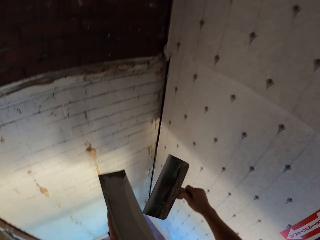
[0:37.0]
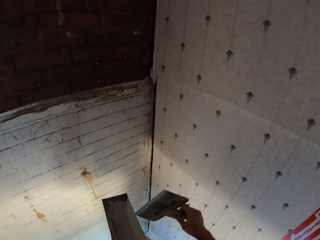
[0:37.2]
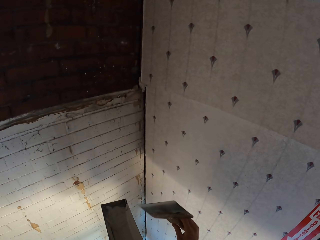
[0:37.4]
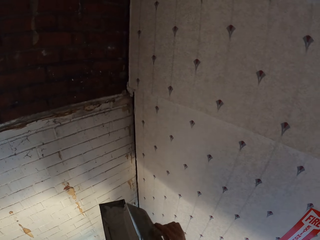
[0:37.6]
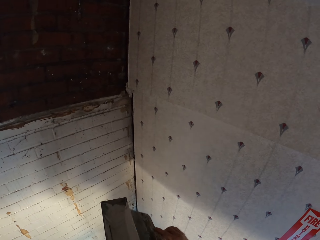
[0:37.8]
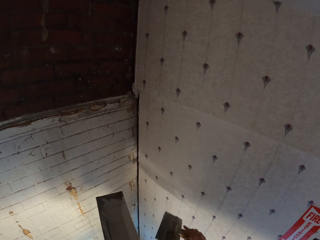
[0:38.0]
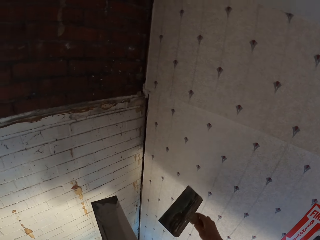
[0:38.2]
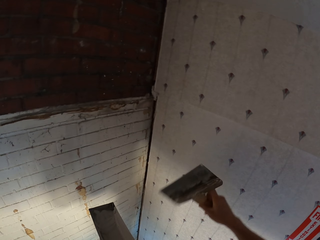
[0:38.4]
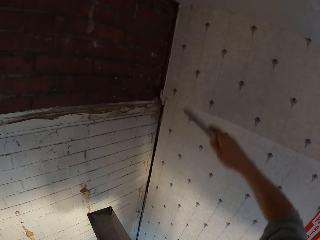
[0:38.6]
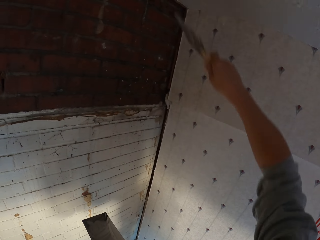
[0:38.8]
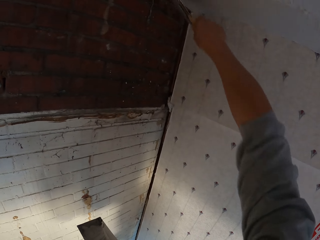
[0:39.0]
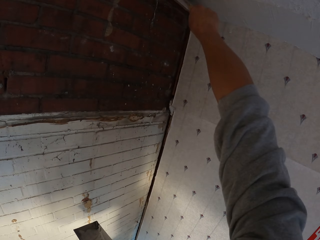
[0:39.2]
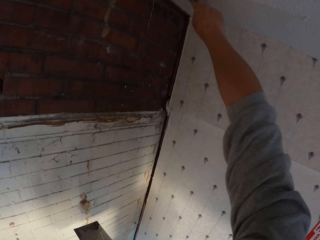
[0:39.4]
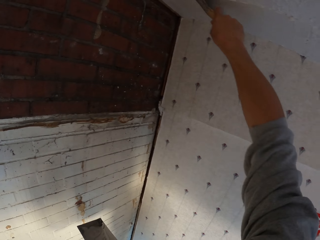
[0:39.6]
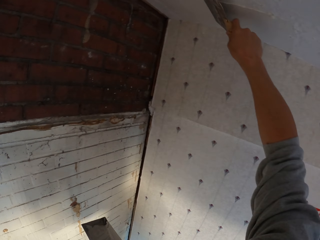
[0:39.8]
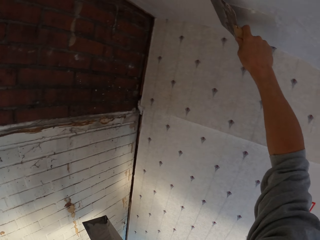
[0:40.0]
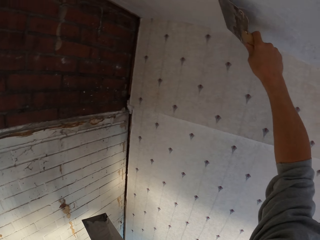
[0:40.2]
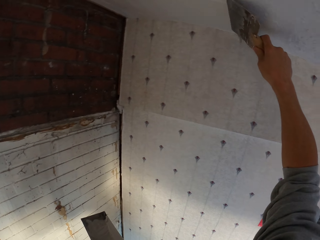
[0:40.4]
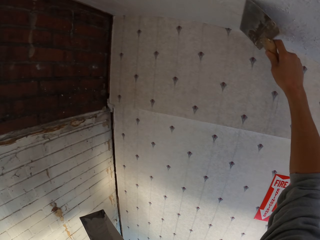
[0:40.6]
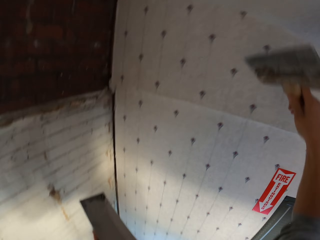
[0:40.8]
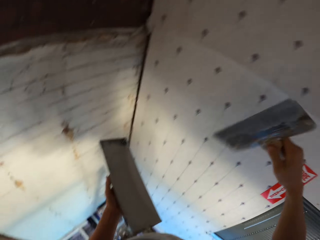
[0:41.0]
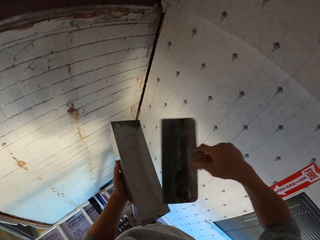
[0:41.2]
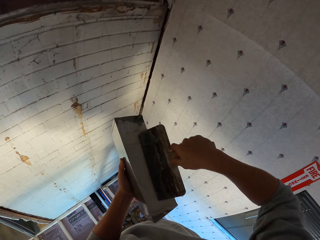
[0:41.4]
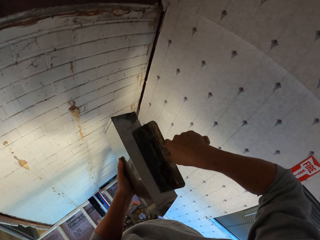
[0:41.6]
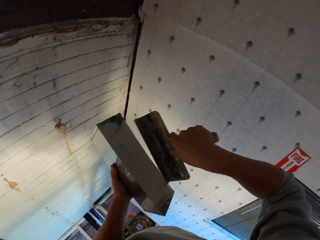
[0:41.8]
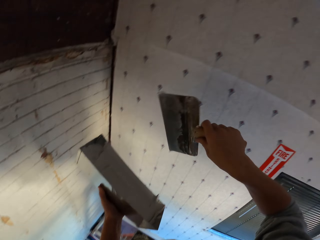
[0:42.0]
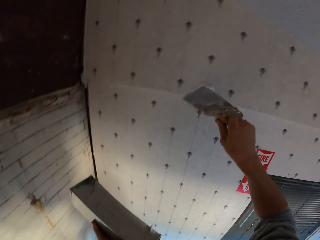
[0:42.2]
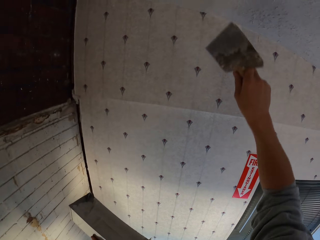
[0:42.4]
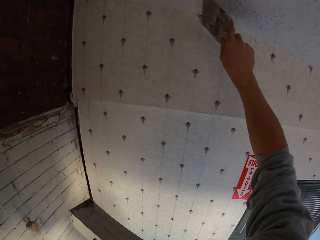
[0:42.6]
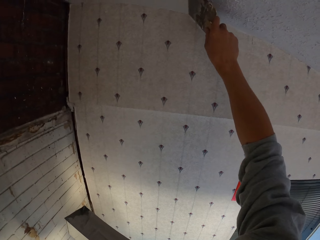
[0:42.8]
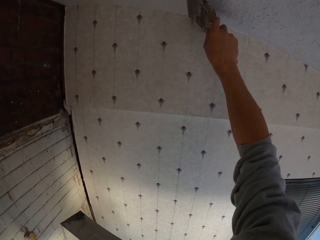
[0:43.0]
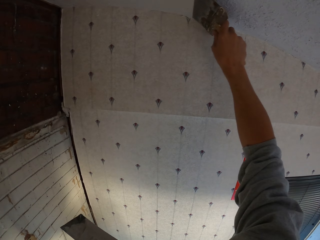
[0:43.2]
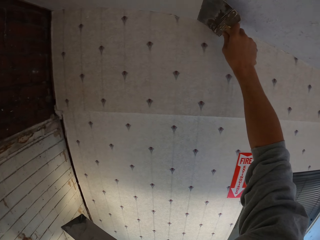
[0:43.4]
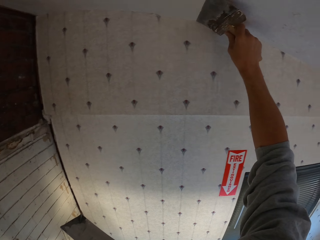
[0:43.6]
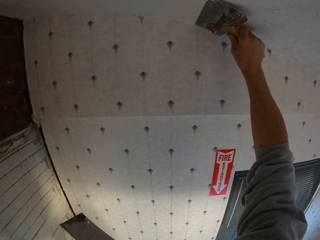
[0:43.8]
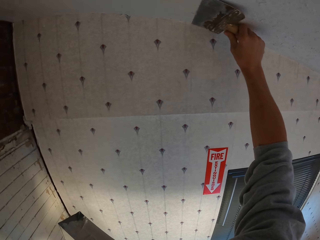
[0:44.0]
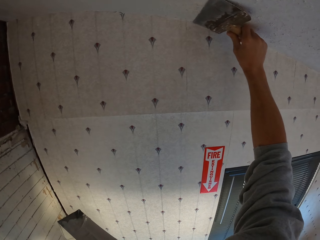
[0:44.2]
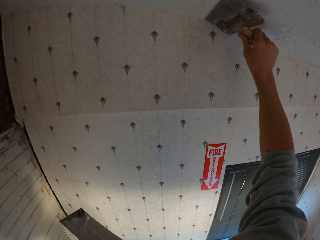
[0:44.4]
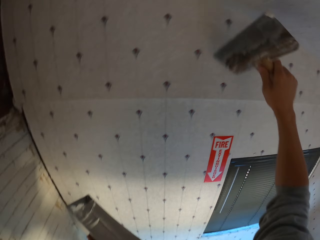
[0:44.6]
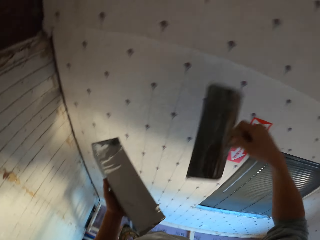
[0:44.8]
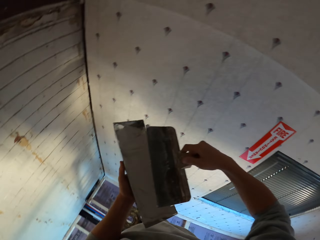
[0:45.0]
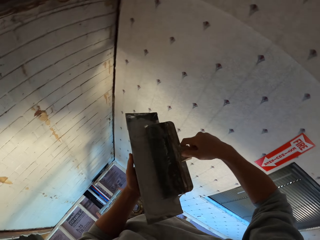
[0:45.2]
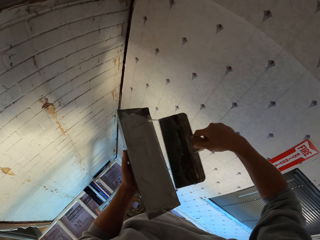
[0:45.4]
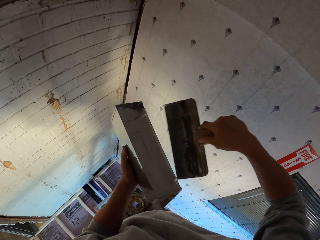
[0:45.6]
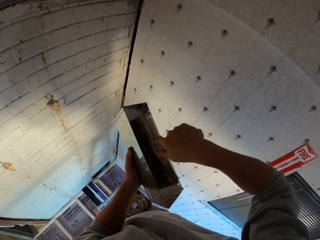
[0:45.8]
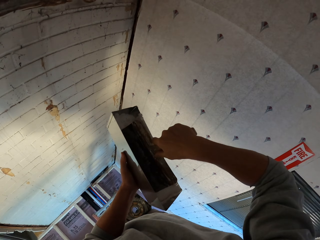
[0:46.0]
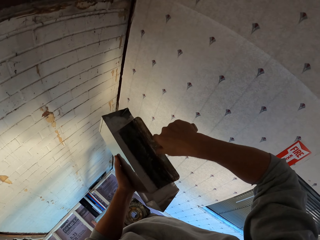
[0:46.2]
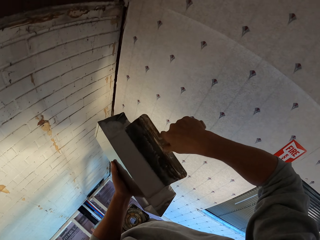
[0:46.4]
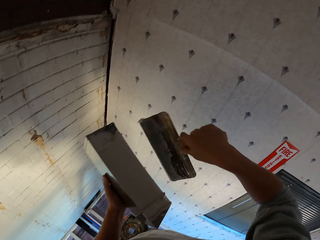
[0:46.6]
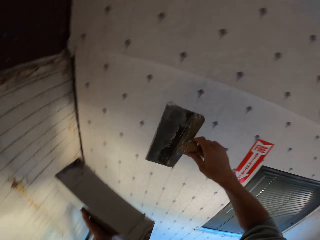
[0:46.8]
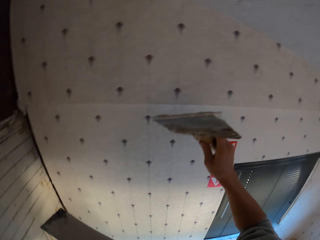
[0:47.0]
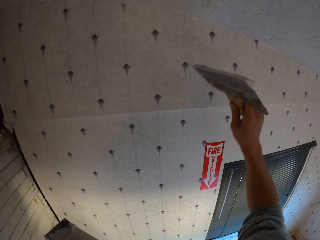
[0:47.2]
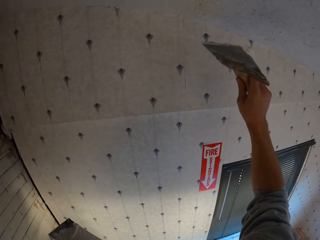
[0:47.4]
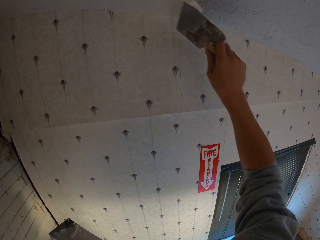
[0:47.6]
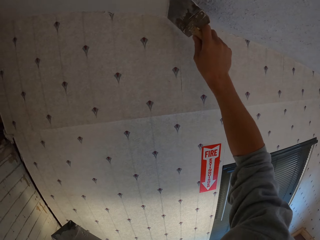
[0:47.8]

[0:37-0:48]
The camera wearer removes paint from the plastering trowel or paint brush. They apply the paint on the ceiling. They dip the paint brush in the paint can. They apply the paint on the ceiling. They dip the paint brush in the paint can.

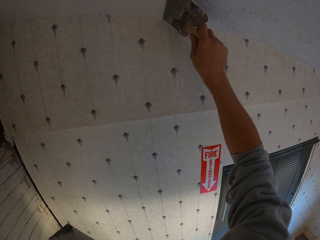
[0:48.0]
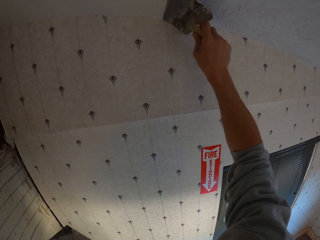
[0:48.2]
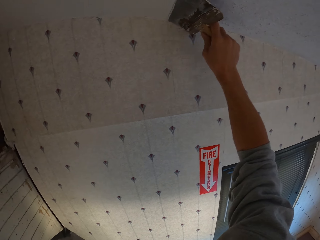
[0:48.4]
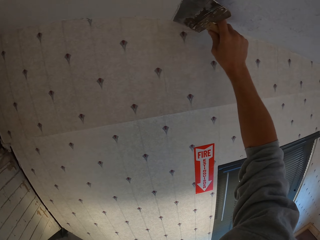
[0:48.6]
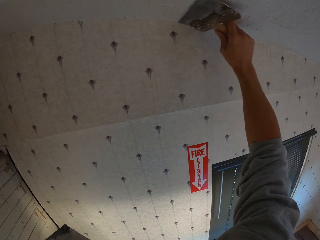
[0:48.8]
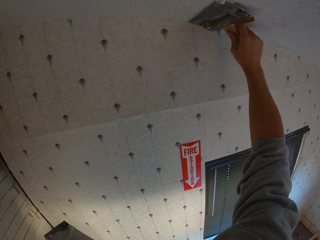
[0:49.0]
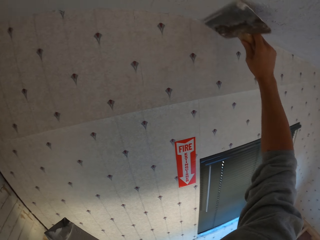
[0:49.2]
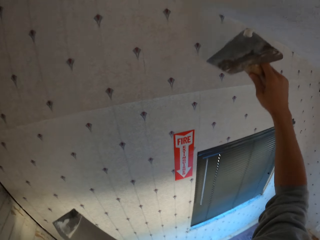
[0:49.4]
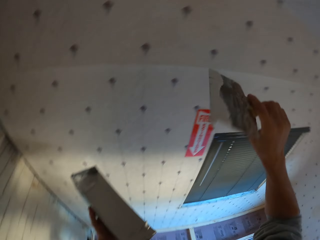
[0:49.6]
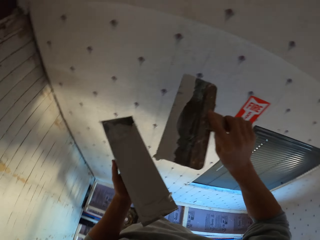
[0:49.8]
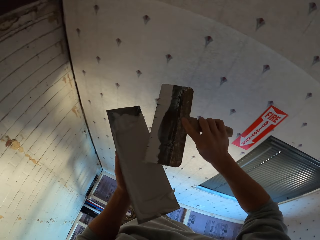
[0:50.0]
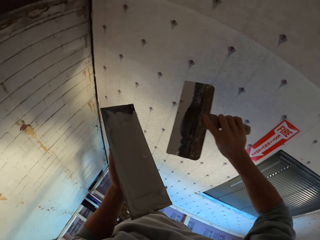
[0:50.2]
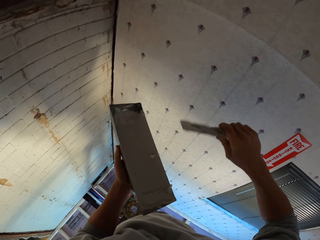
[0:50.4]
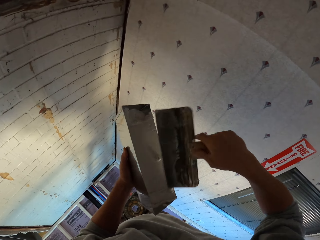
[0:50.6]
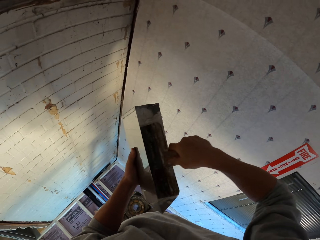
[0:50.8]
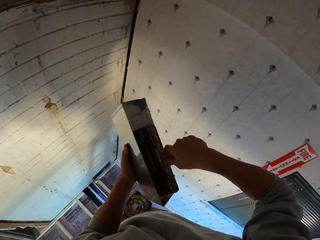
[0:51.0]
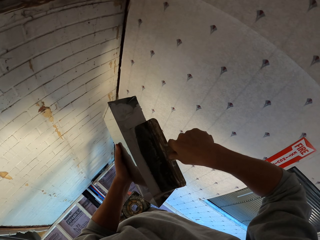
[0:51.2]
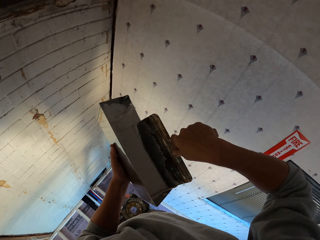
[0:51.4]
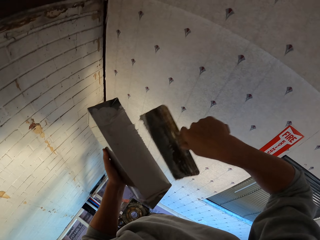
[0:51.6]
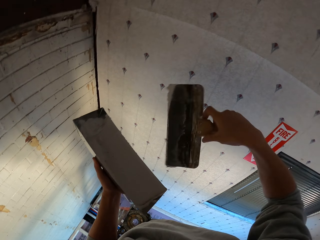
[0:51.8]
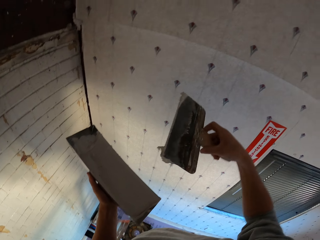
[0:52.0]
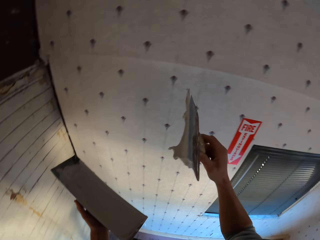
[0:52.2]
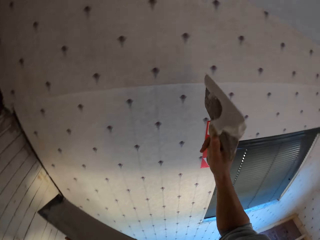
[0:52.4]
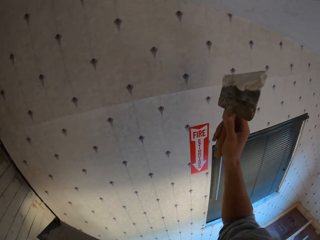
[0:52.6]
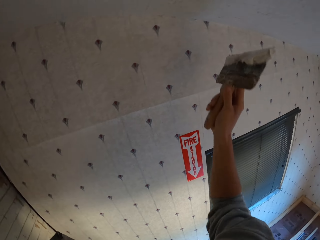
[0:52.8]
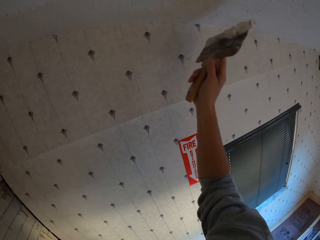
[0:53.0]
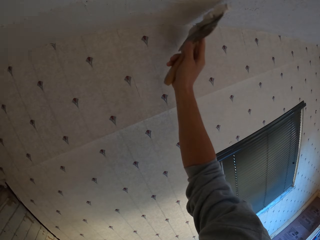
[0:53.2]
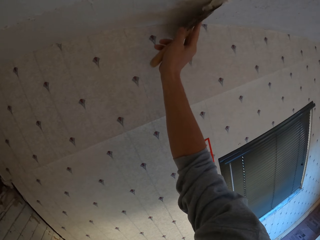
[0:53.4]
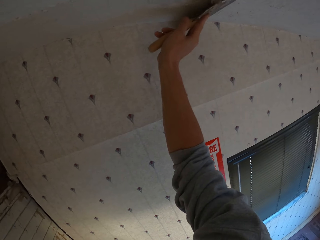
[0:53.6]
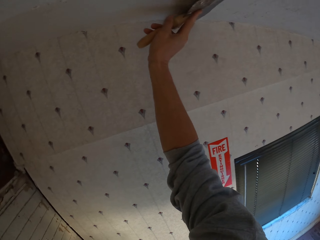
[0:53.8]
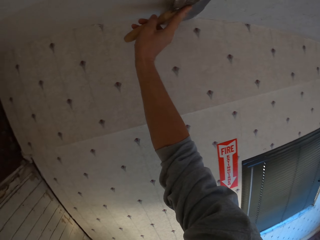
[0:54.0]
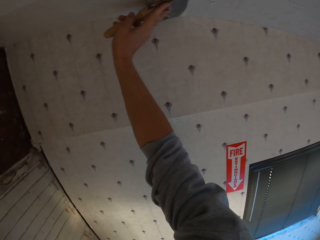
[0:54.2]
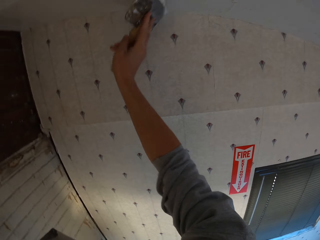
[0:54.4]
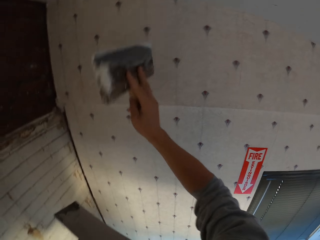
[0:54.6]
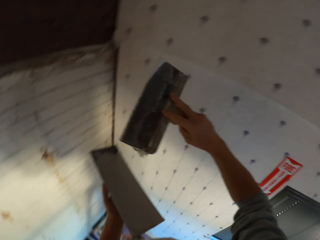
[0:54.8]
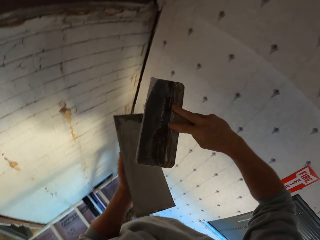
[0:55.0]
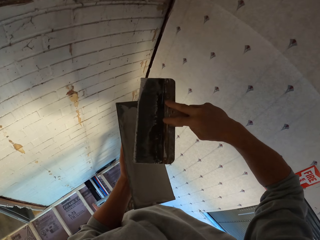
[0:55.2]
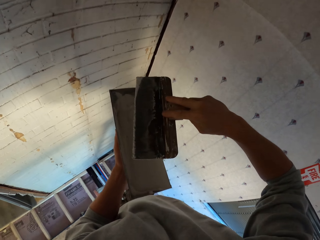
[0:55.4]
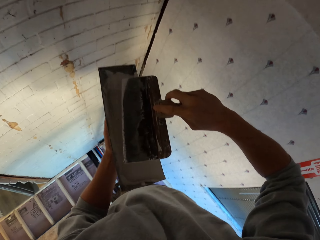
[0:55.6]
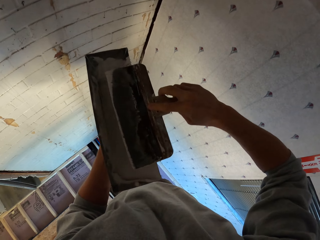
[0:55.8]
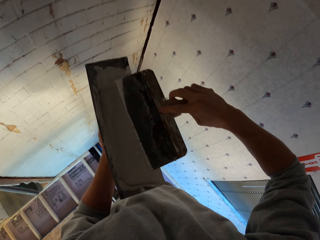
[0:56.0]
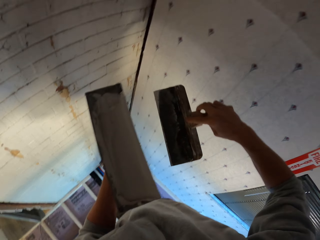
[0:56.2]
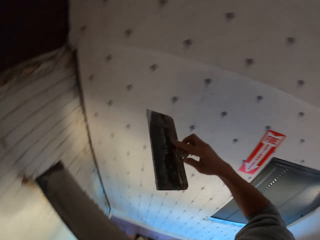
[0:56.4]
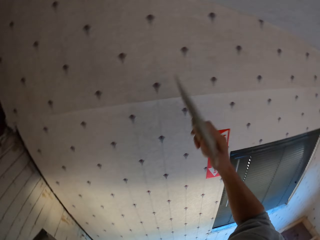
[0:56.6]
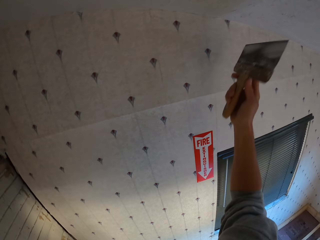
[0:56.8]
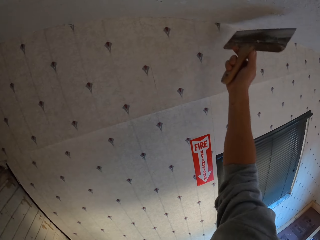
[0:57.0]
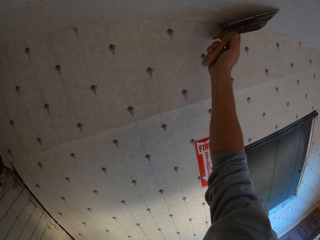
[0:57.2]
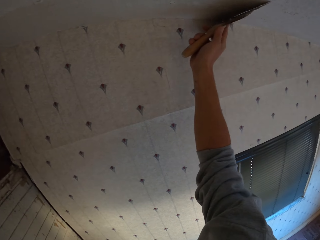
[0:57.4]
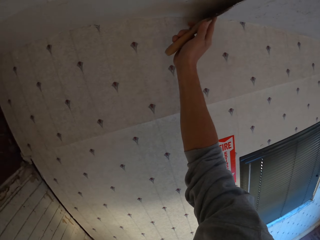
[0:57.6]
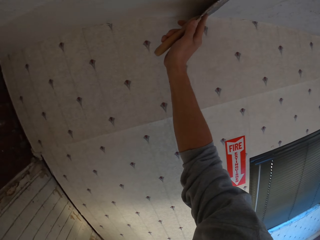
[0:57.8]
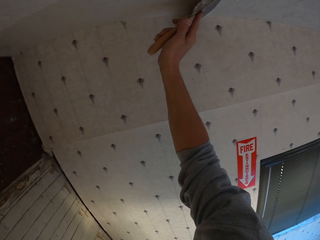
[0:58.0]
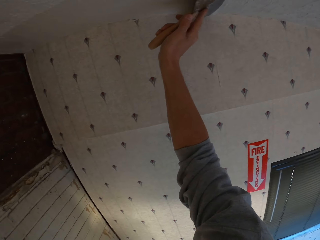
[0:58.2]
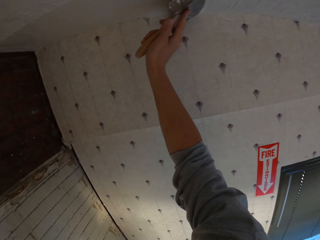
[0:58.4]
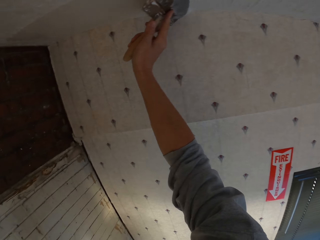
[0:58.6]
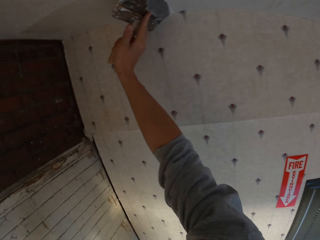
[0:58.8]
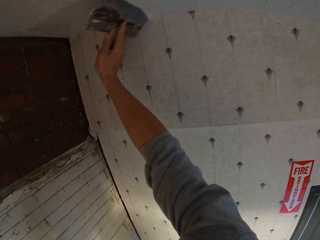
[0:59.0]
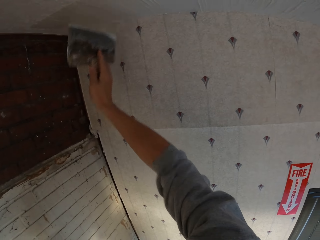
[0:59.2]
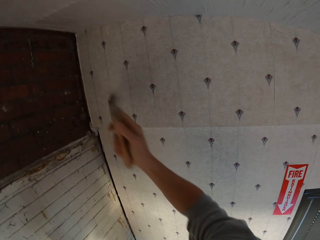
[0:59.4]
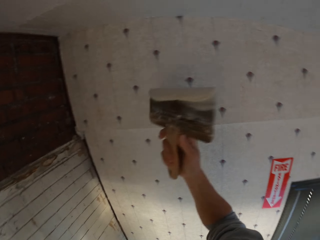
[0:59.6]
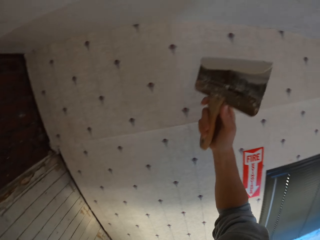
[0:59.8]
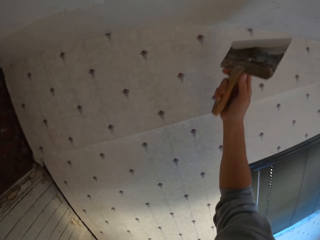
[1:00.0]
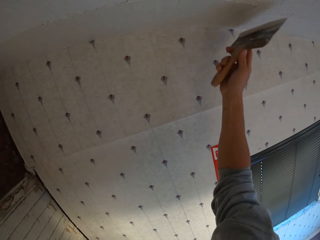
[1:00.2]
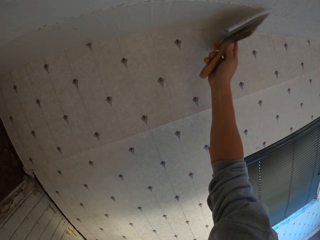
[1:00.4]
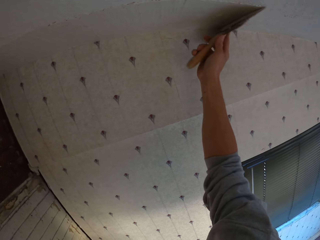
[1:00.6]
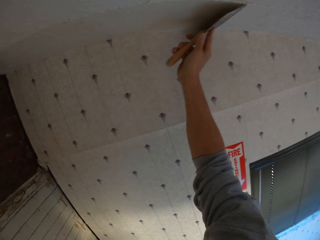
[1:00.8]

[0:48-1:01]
The camera wearer applies the paint on the ceiling. They dip the paint brush or plastering trowel in the paint can. They apply the paint on the ceiling. They dip the paint brush in the paint can. They apply the paint on the ceiling.
